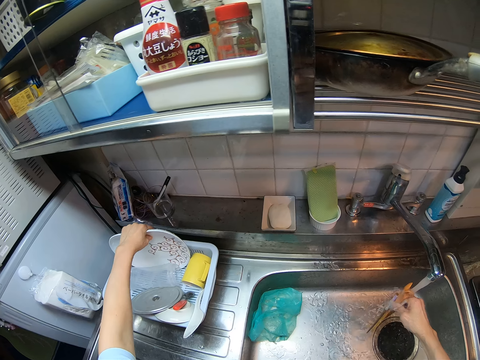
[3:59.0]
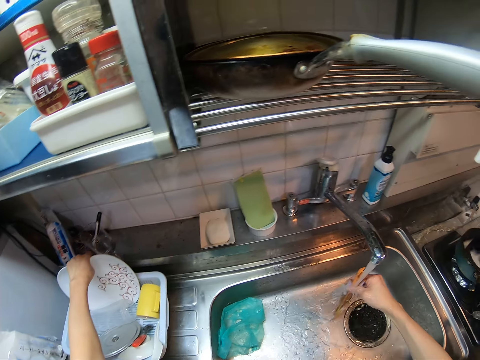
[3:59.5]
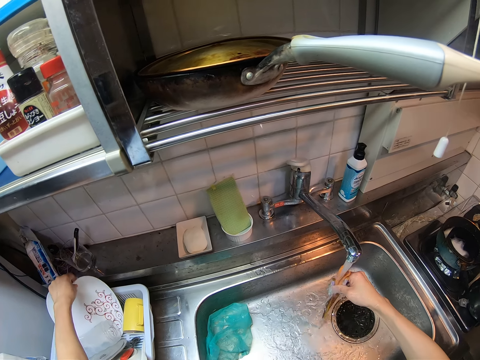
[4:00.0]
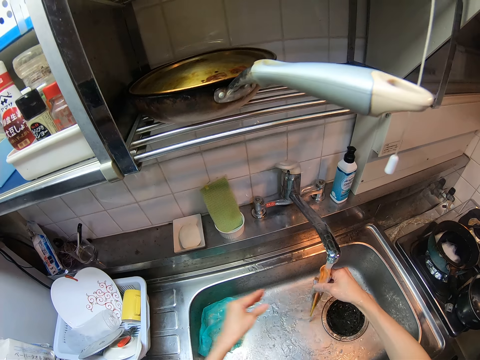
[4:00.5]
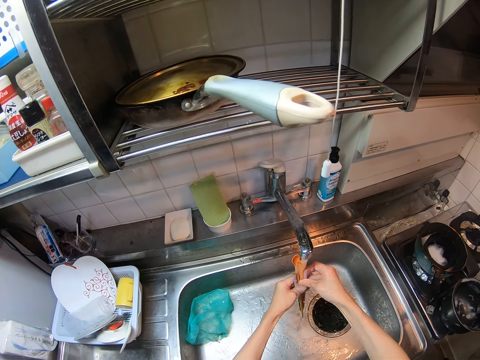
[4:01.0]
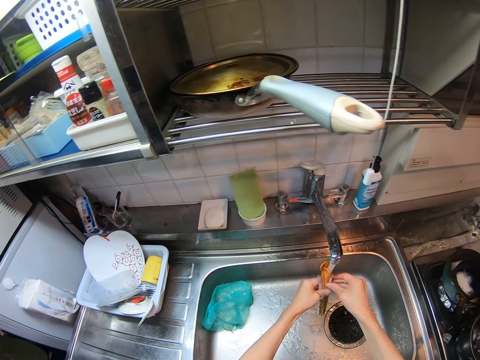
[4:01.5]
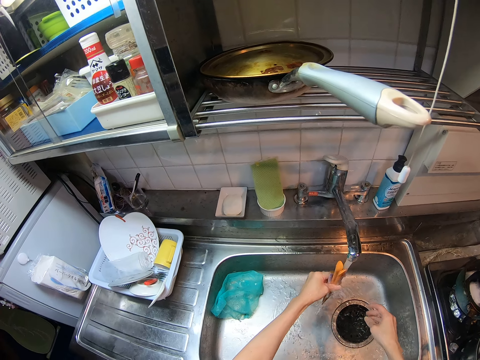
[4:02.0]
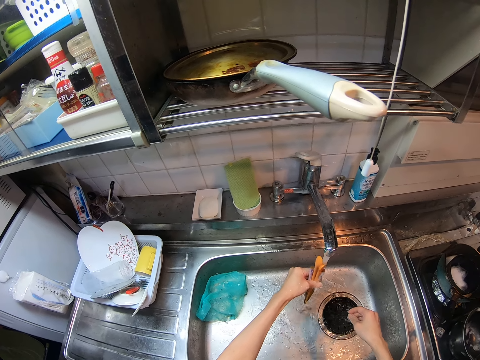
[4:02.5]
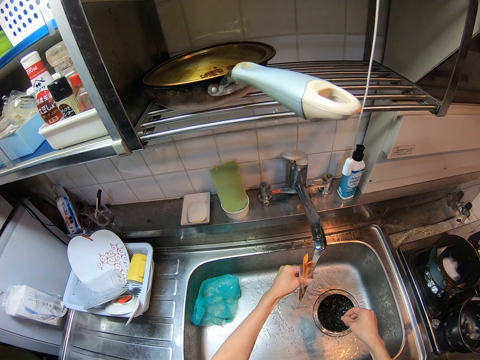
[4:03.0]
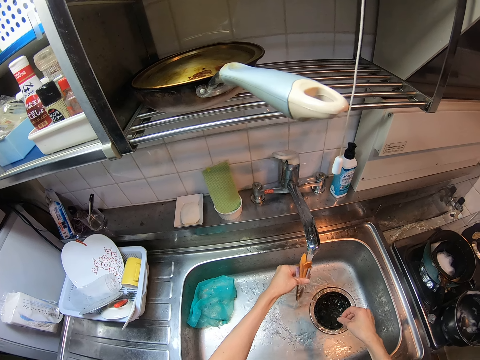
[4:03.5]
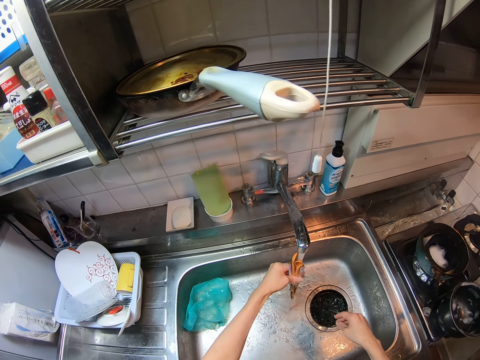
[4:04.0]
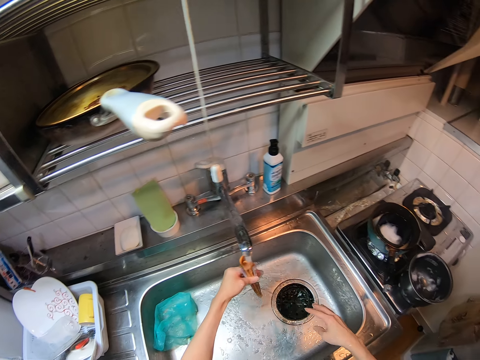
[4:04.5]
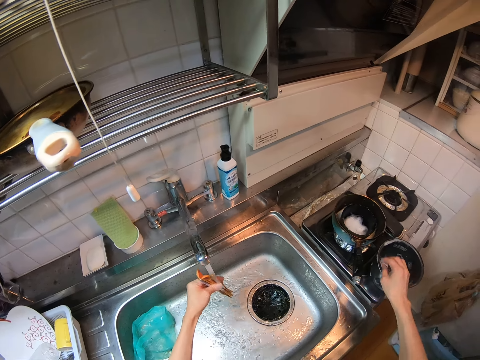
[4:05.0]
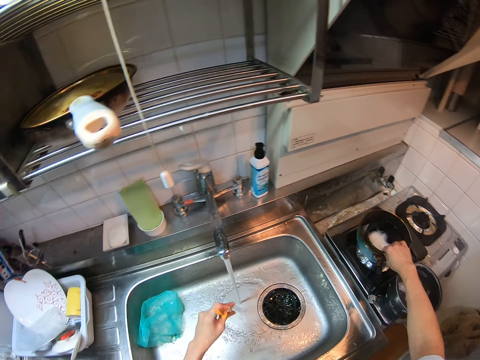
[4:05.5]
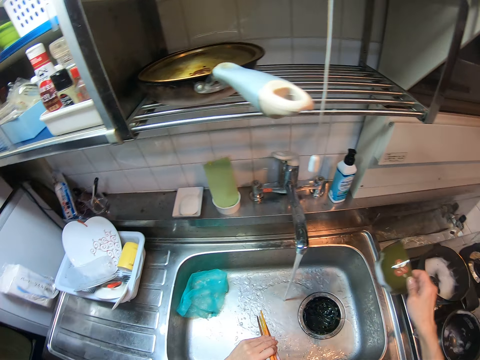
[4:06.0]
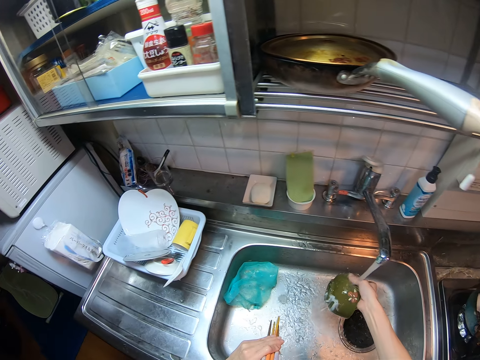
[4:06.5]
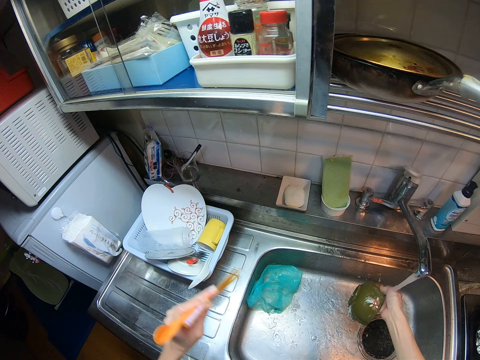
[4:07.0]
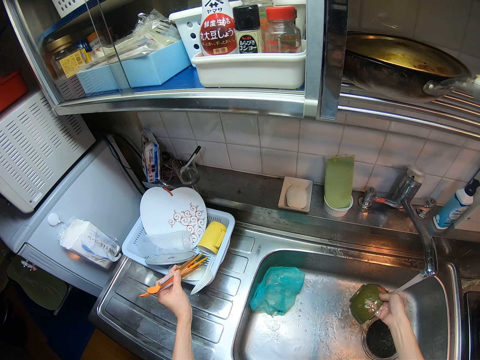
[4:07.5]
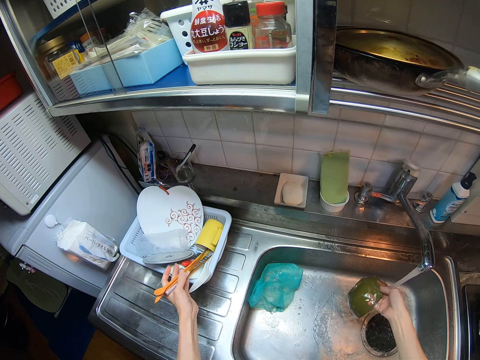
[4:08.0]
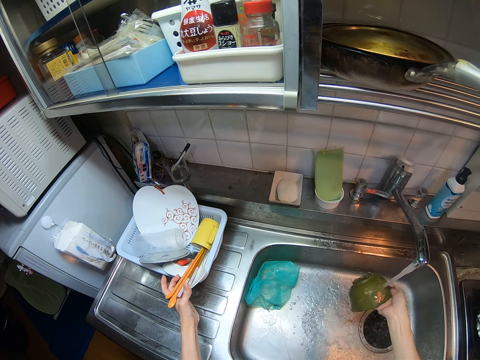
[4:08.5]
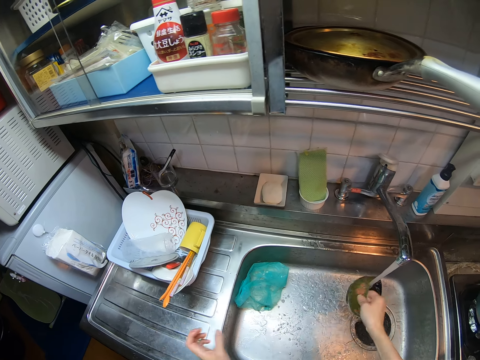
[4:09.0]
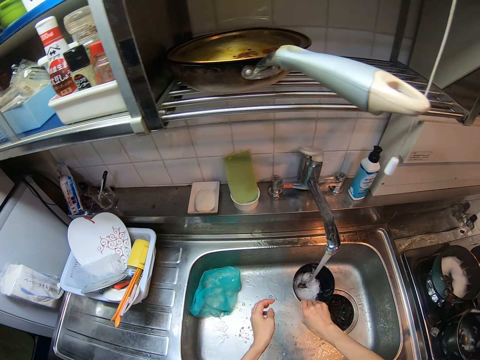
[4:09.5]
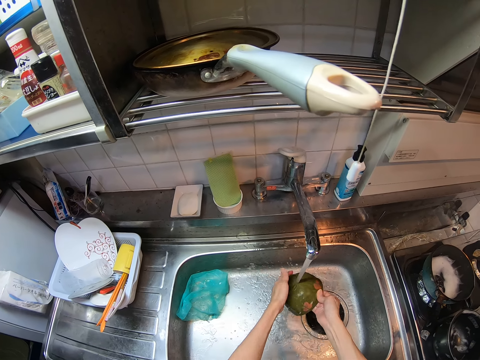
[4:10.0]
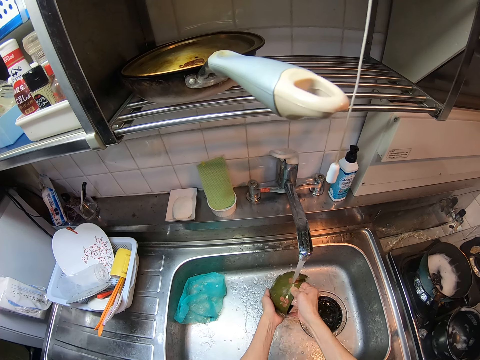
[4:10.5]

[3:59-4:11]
The camera wearer cleans the chopsticks with running water from a tap. He passes the chopsticks to his left hand. He picks up the bowl in the frying pan from the cooker with his right hand. He rinses the bowl with water from the sink tap. He drops the chopsticks and spoons in the plate rack on the sink with his left hand. He cleans the bowl with running water from the tap.

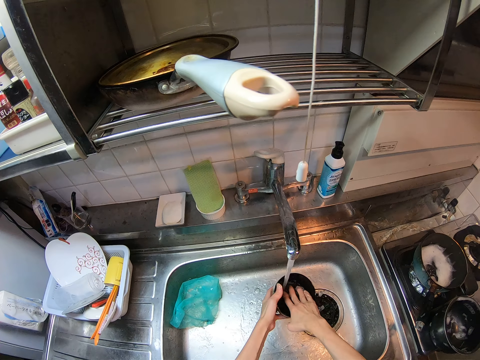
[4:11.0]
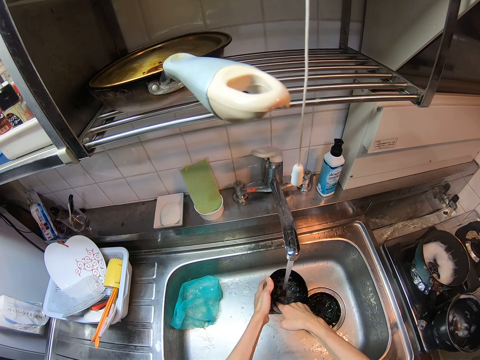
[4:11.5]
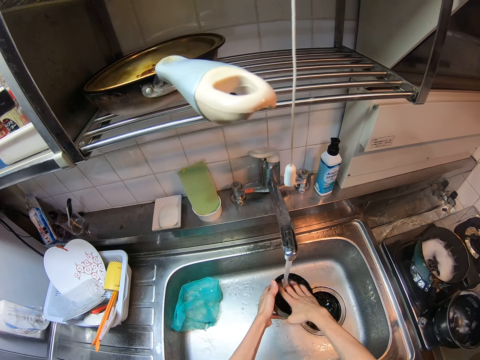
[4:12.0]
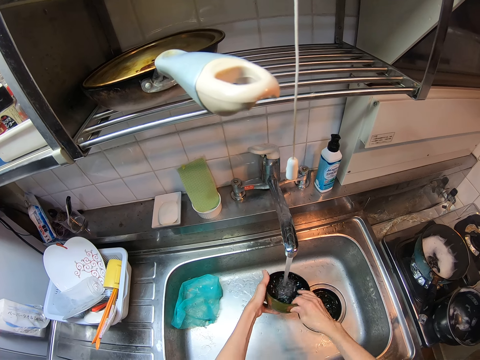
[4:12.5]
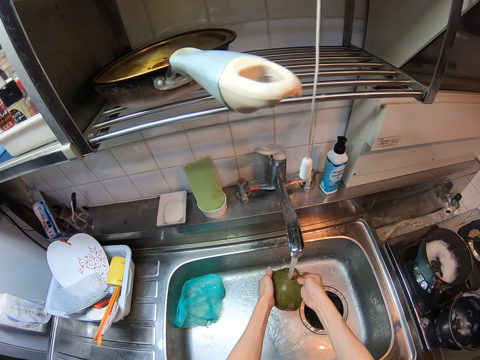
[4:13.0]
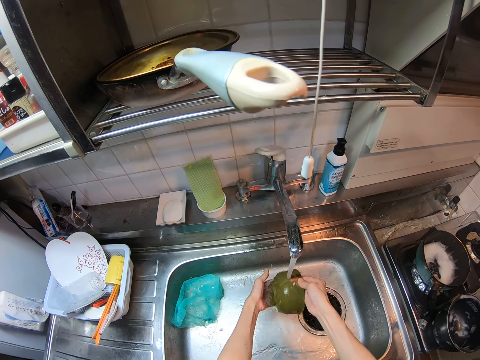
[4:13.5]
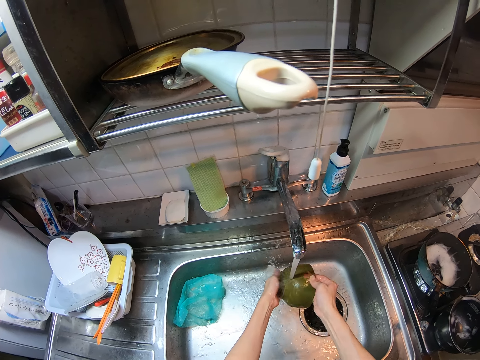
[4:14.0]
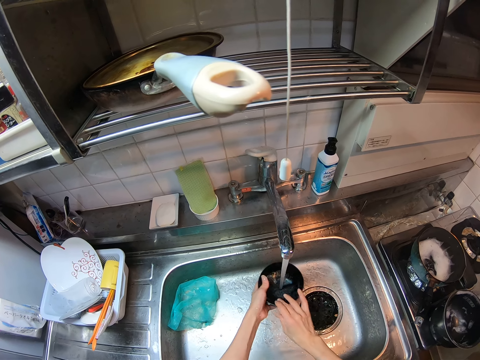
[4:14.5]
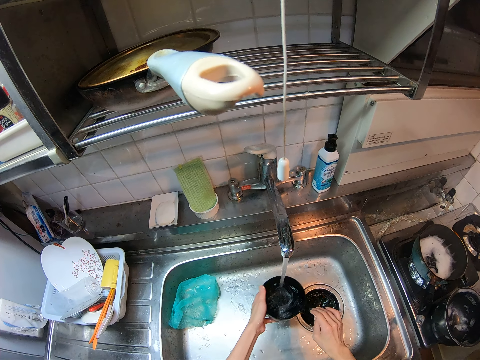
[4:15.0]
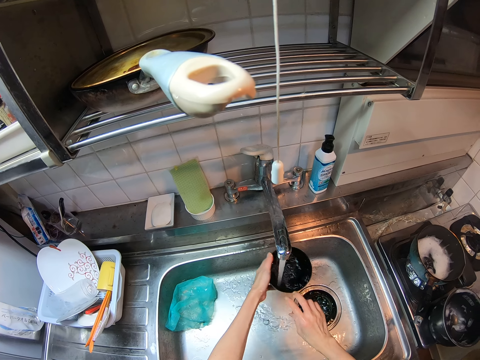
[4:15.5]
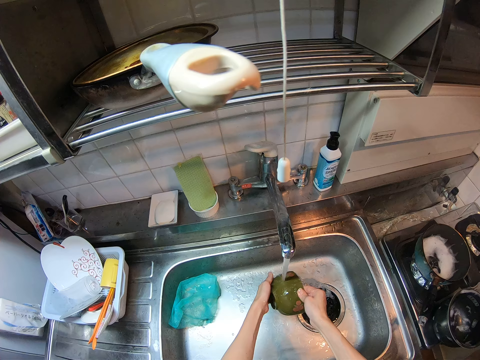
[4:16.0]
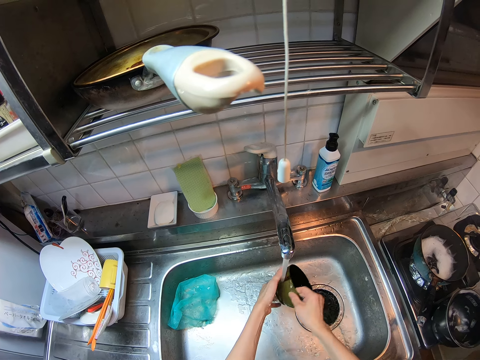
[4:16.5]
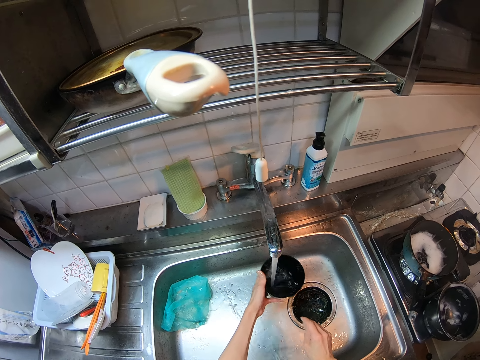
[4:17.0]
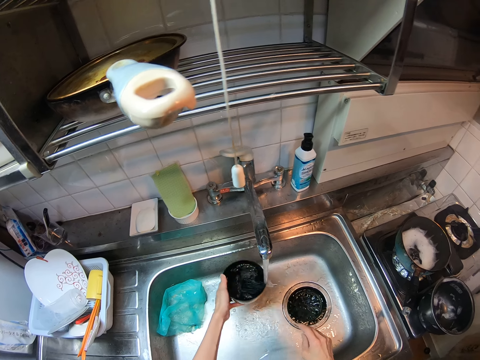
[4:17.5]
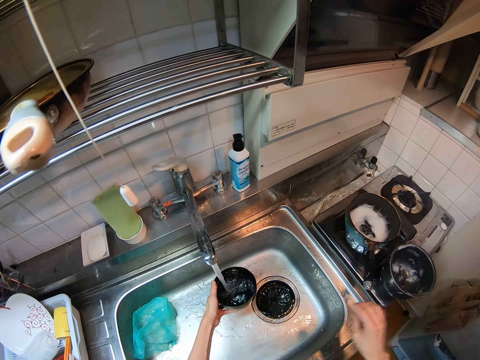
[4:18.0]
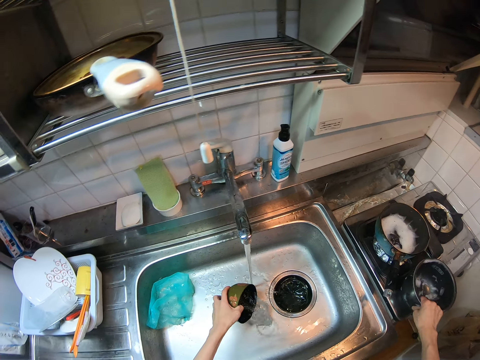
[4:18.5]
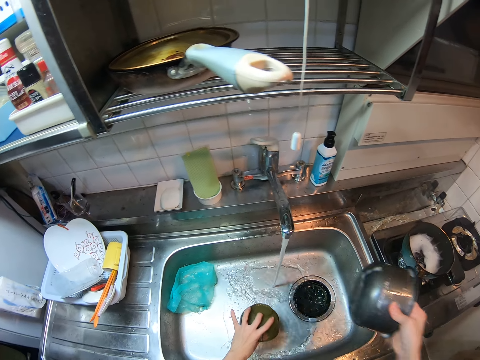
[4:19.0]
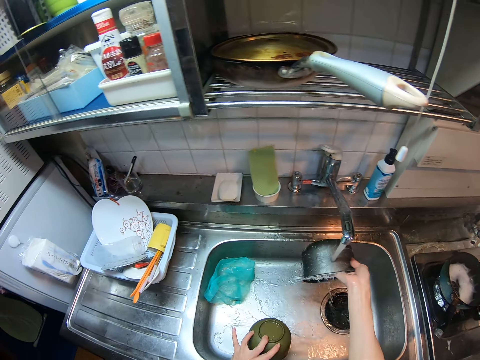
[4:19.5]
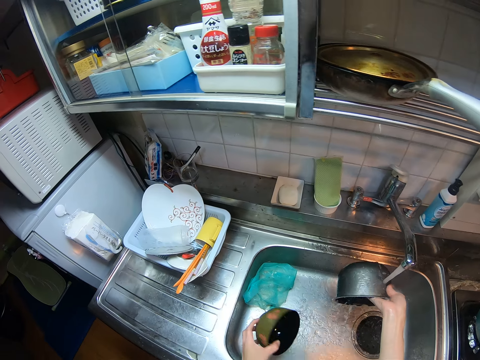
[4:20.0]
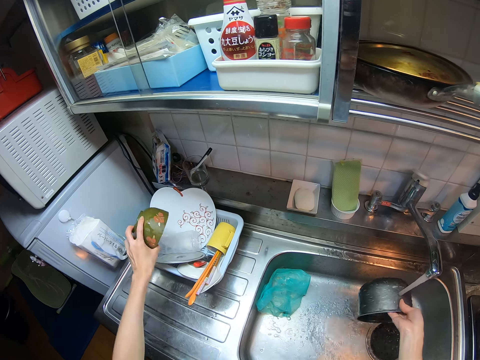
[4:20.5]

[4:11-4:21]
The camera wearer flips a bowl with a hand. He cleans the bowl with running water from a tap and a hand. He flips the bowl with a hand. He cleans the bowl with running water from the tap and a hand. He picks up a cooking pot from a gas cooker with his right hand. He rinses the pot with water from the sink tap.

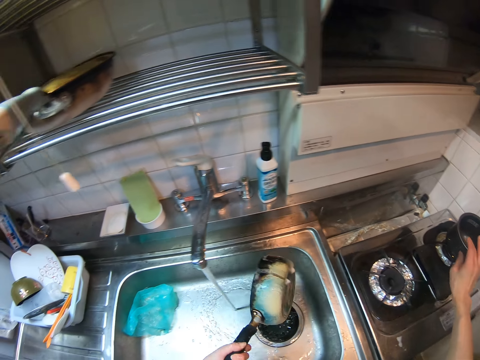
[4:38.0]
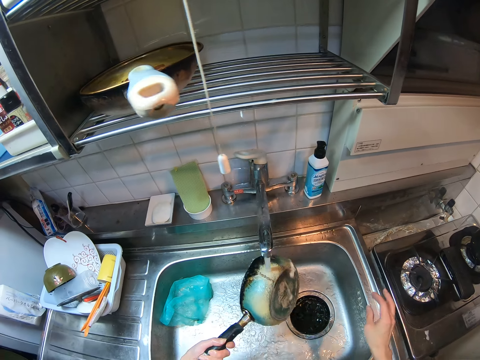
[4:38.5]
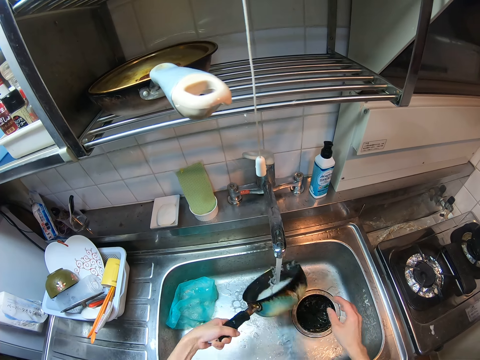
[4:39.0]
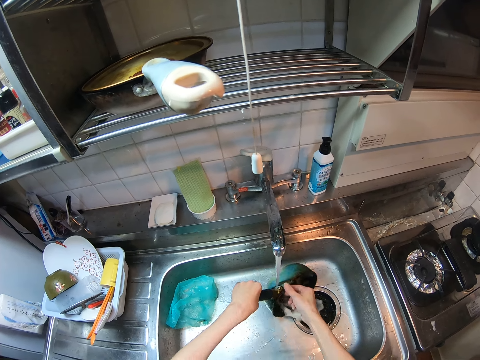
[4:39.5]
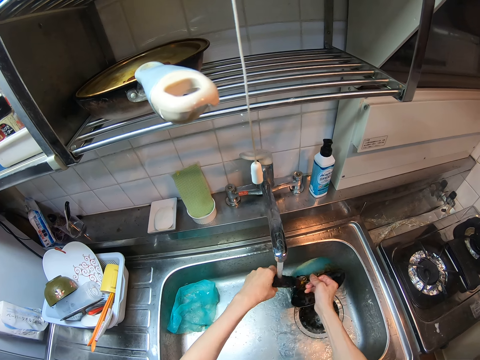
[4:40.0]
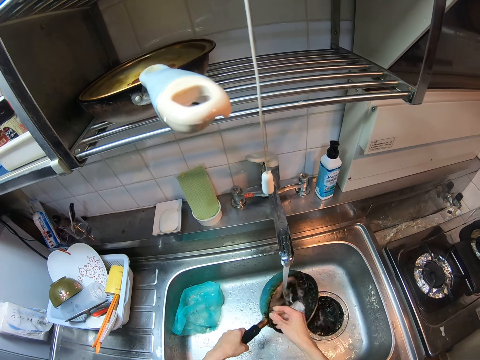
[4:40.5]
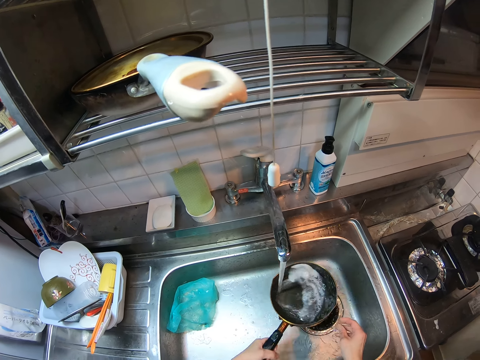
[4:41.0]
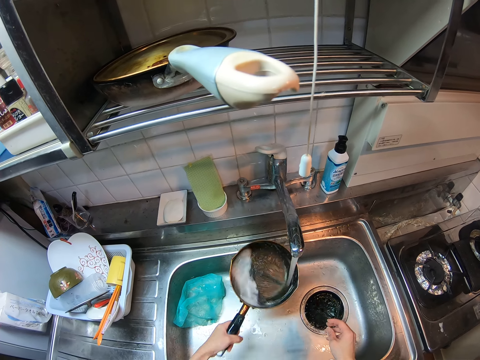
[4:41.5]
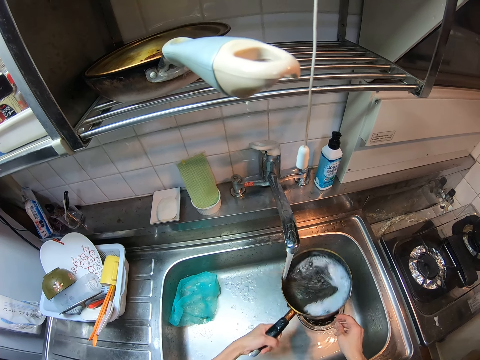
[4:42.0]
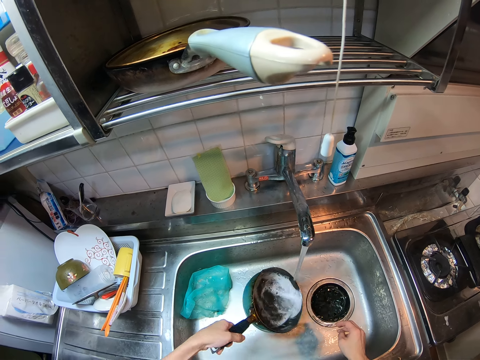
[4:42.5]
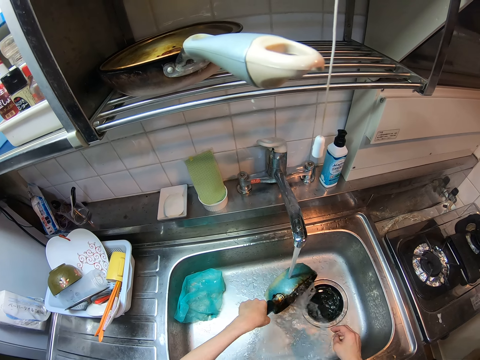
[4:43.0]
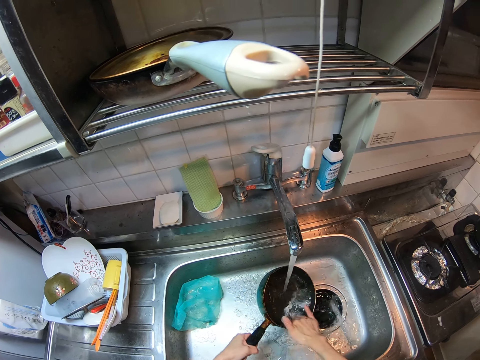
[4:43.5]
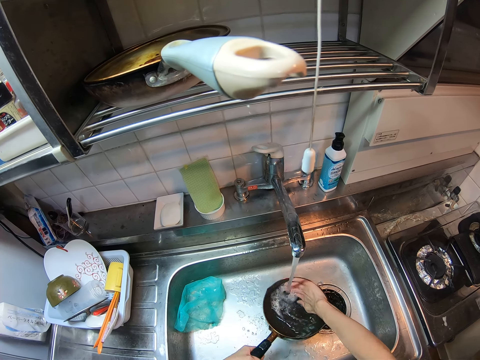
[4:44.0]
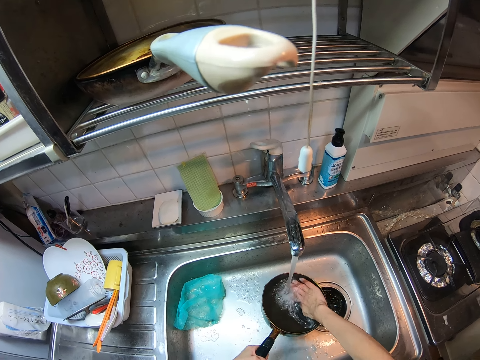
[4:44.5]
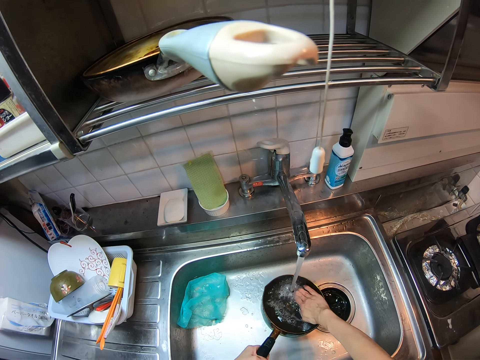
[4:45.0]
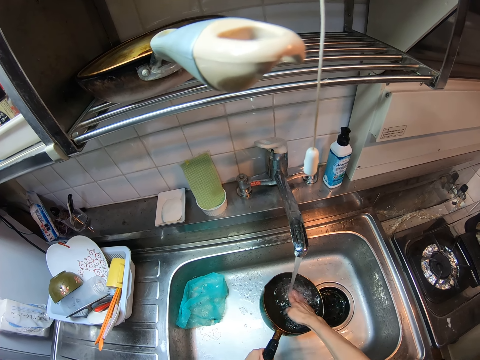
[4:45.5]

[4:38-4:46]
The camera wearer carries the frying pan from the cooker with his left hand. He picks up the pan from a gas cooker. He rinses the frying pan with water from the sink tap and a hand. He flips the pan with a hand. He cleans the pan with running water from a tap and a hand.
